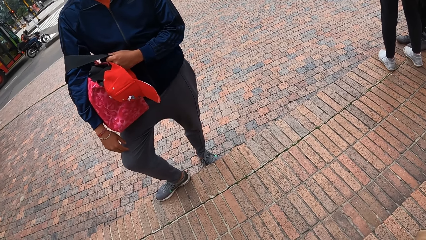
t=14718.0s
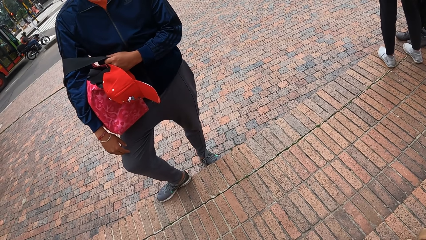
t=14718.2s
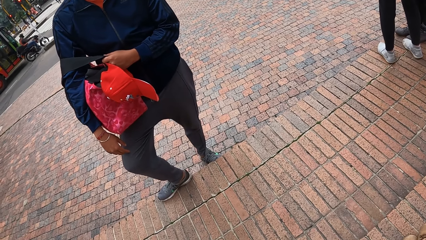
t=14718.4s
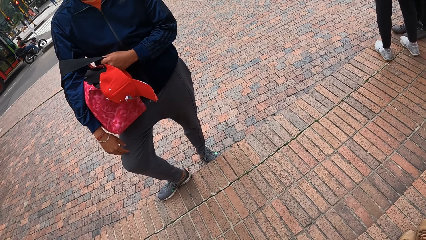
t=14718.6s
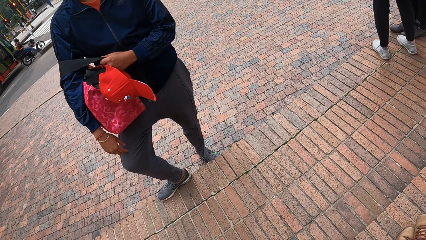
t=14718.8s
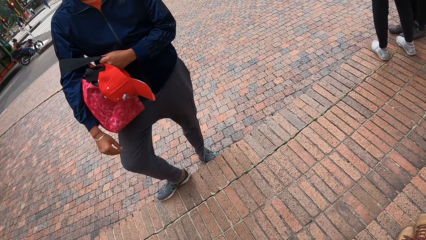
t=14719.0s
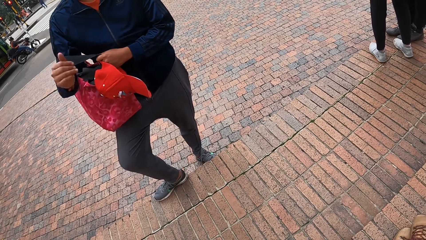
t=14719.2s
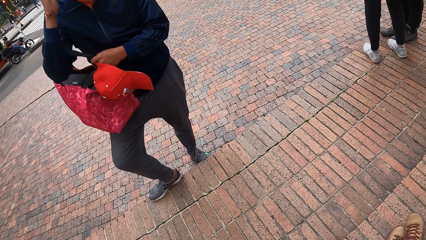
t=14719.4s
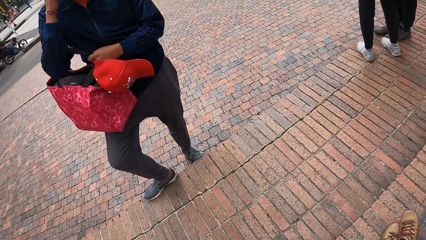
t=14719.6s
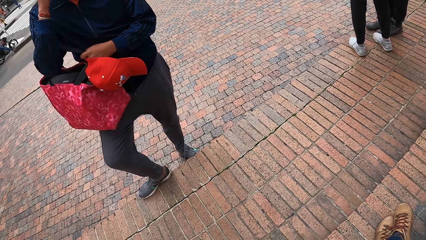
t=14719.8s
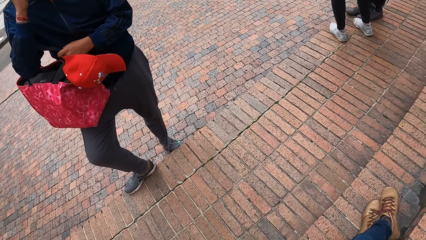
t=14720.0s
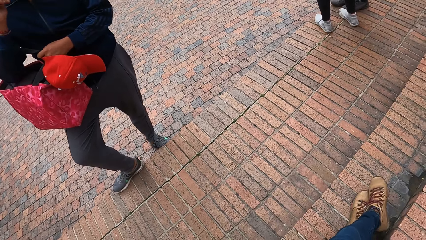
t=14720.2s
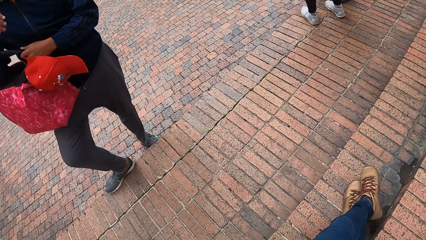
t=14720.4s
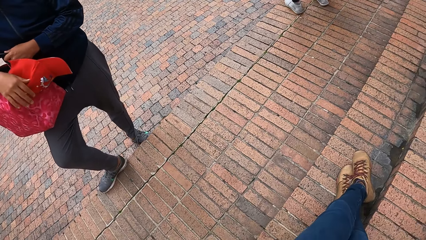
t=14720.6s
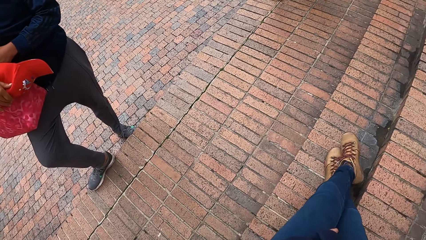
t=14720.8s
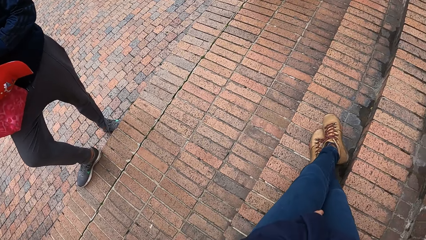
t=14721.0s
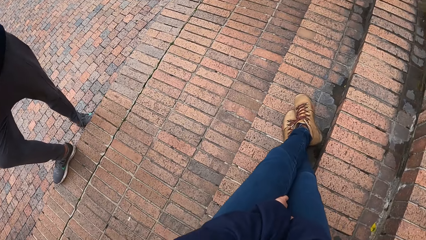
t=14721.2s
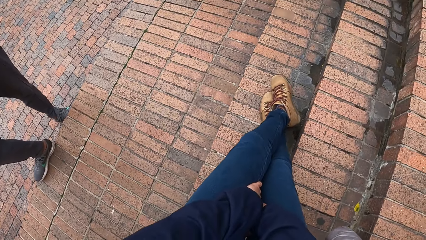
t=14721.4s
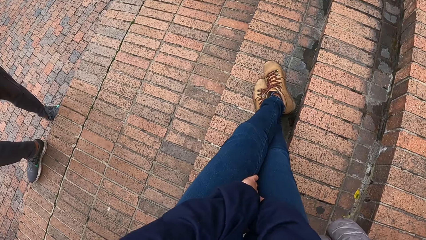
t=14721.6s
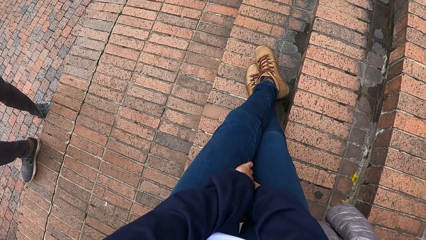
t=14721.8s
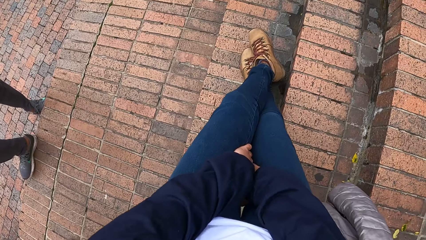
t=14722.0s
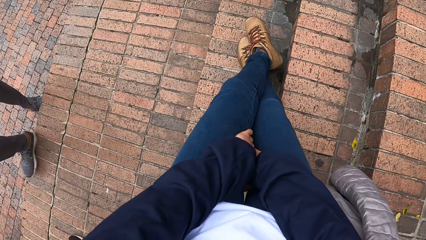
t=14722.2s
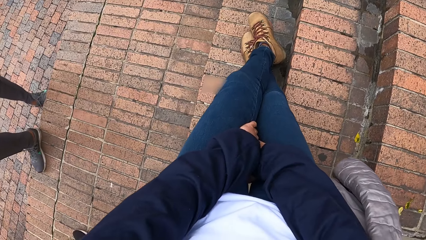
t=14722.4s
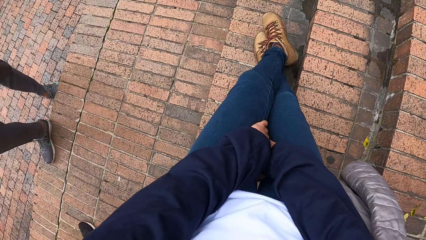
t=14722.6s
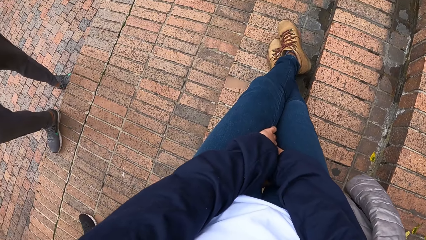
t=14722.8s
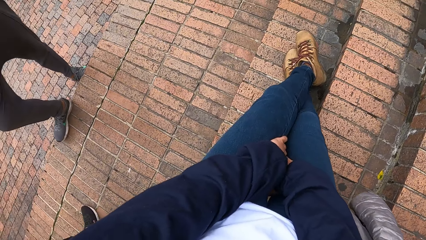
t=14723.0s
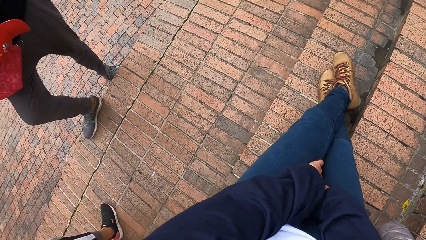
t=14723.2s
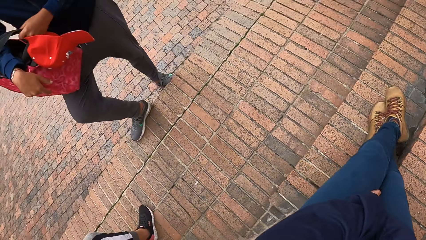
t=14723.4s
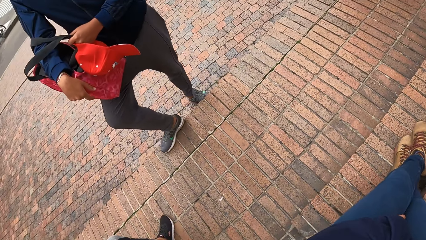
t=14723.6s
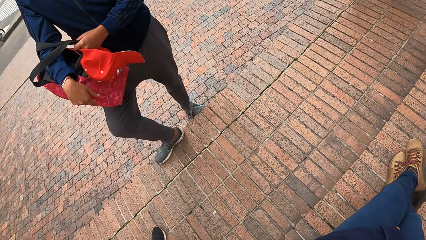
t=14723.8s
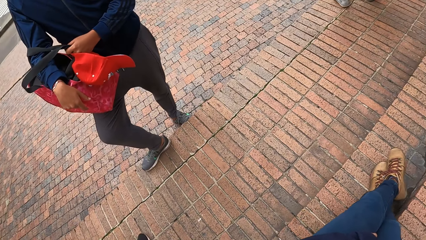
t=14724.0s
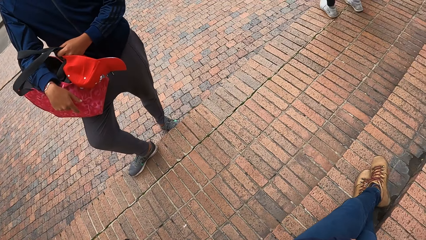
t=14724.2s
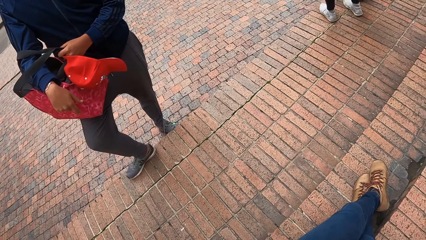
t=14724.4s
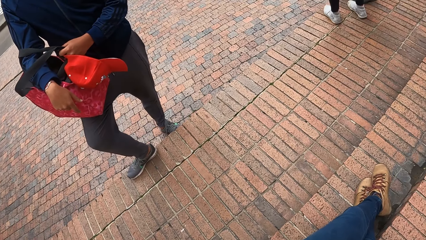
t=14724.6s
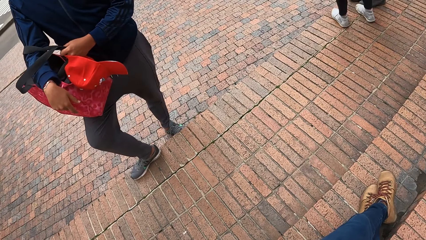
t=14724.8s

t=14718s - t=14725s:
The man scratches his face with his right hand.

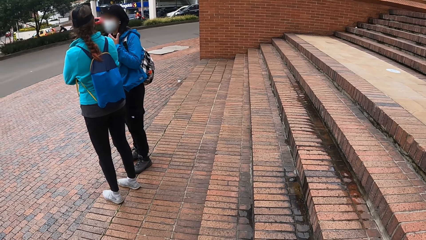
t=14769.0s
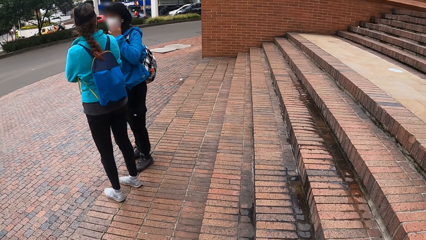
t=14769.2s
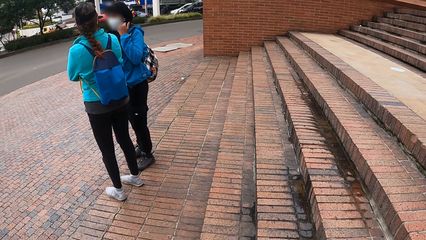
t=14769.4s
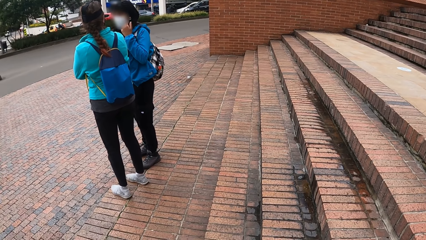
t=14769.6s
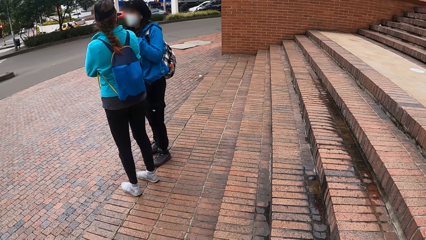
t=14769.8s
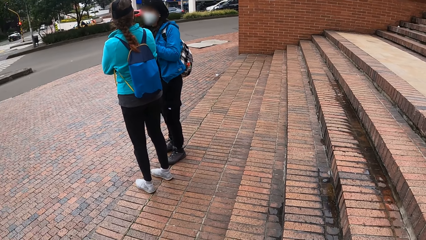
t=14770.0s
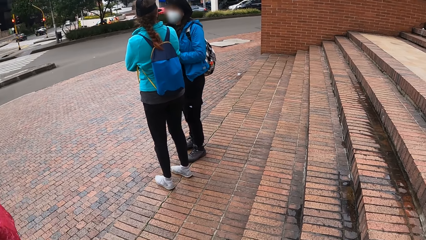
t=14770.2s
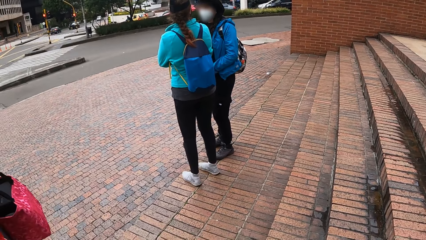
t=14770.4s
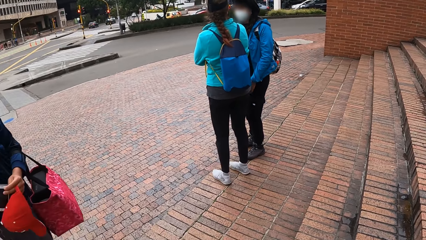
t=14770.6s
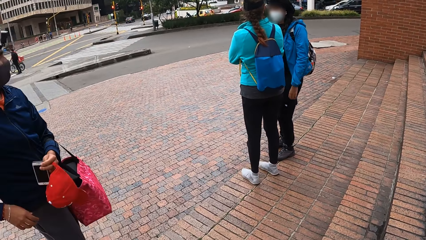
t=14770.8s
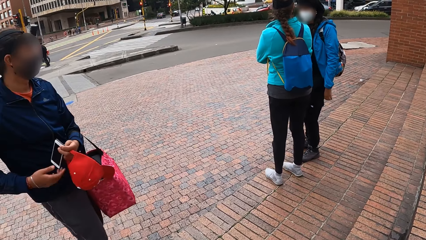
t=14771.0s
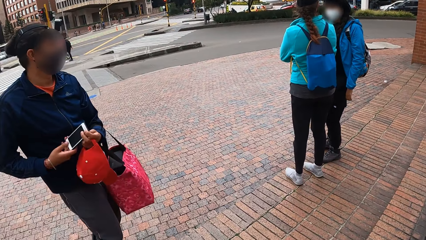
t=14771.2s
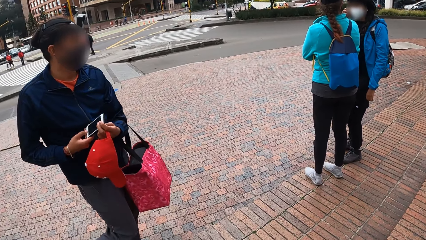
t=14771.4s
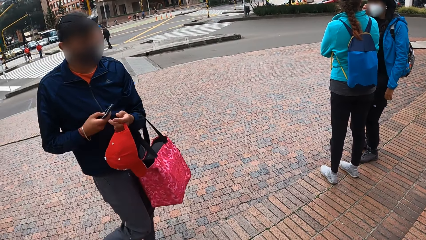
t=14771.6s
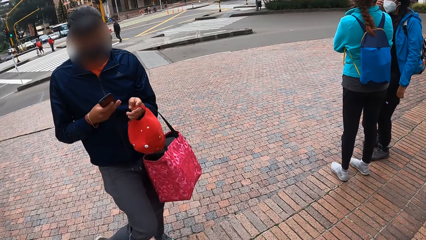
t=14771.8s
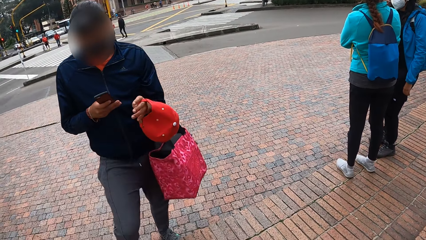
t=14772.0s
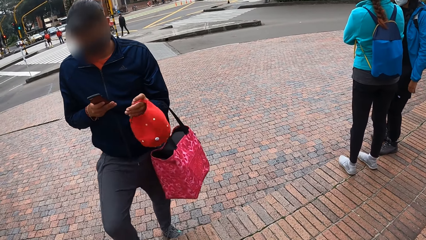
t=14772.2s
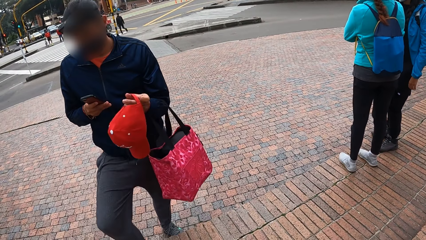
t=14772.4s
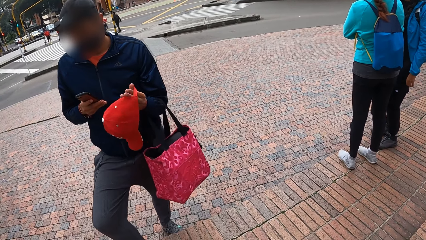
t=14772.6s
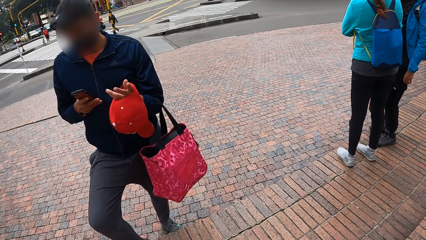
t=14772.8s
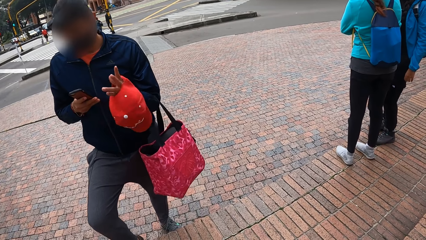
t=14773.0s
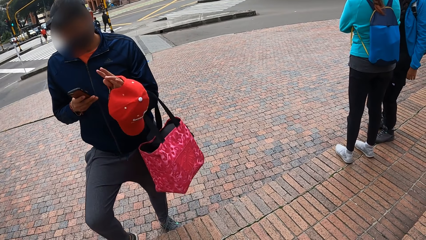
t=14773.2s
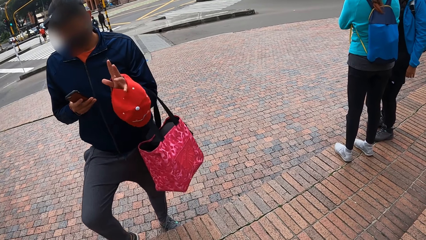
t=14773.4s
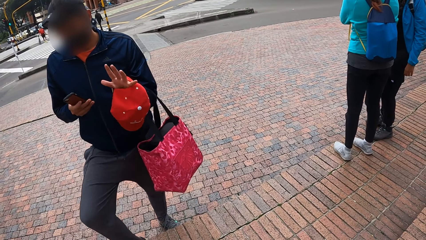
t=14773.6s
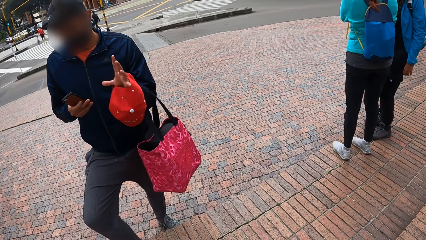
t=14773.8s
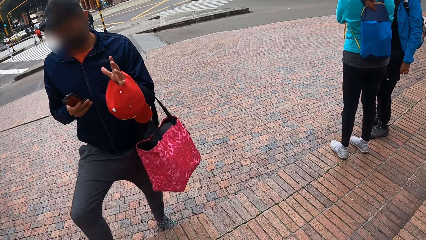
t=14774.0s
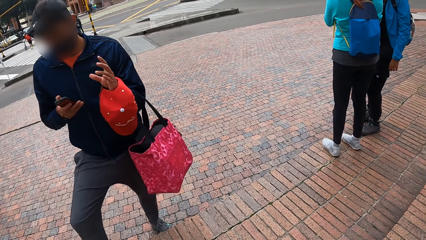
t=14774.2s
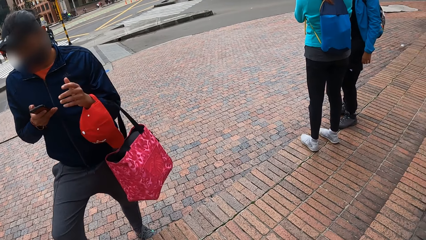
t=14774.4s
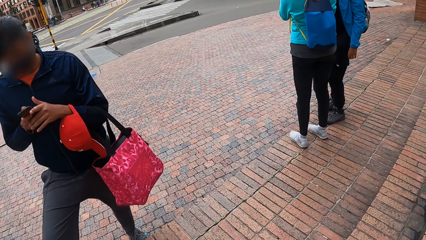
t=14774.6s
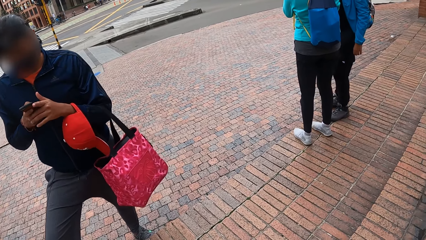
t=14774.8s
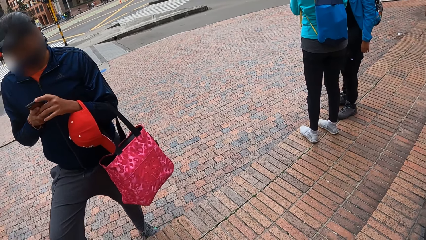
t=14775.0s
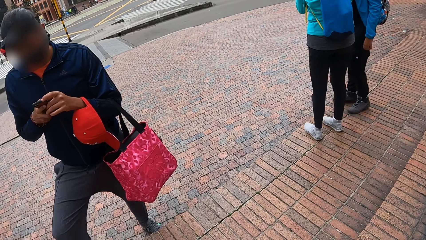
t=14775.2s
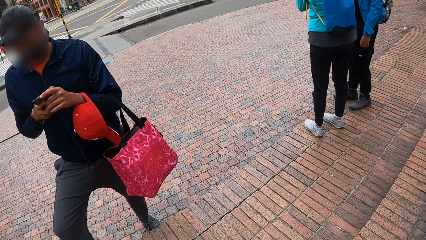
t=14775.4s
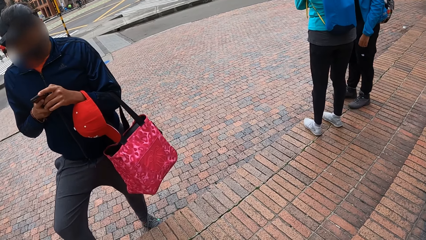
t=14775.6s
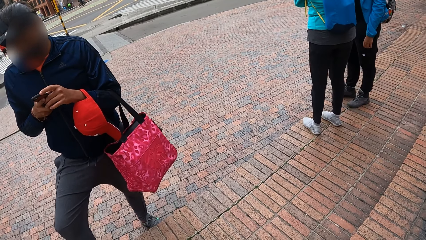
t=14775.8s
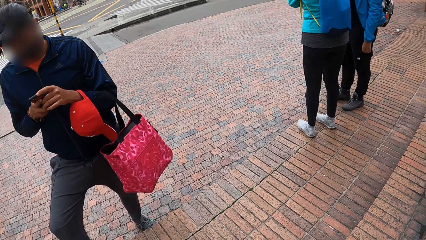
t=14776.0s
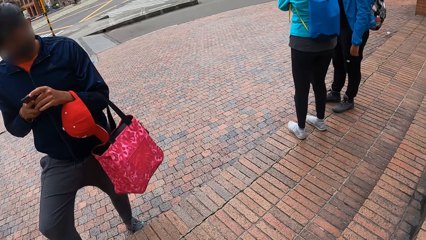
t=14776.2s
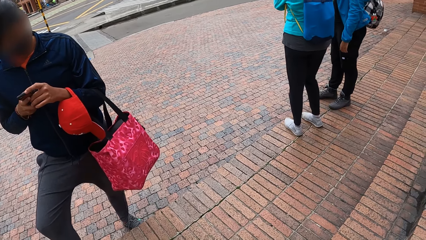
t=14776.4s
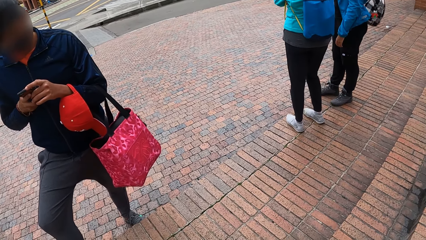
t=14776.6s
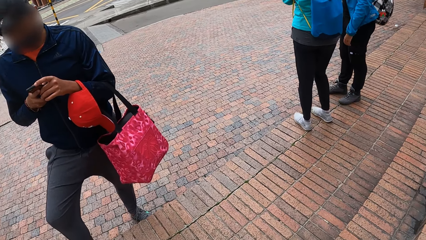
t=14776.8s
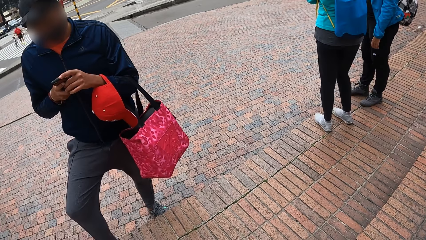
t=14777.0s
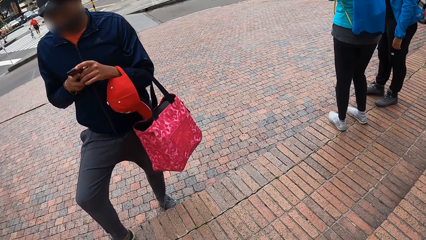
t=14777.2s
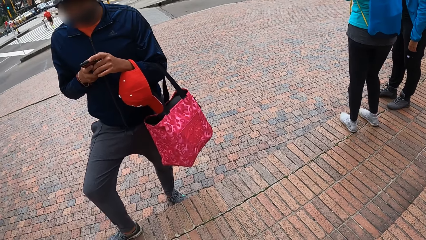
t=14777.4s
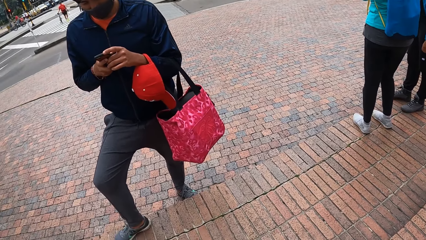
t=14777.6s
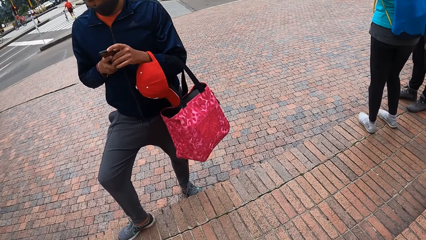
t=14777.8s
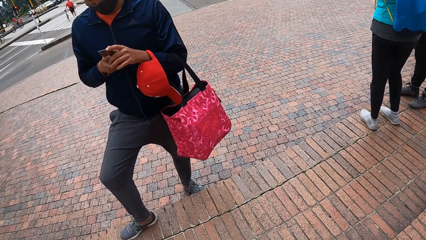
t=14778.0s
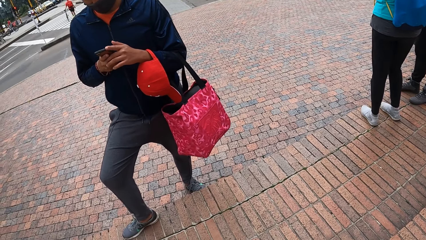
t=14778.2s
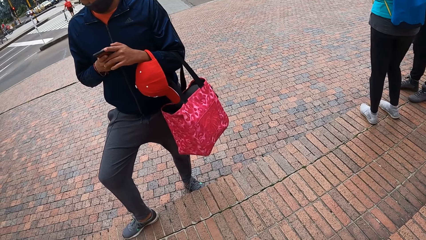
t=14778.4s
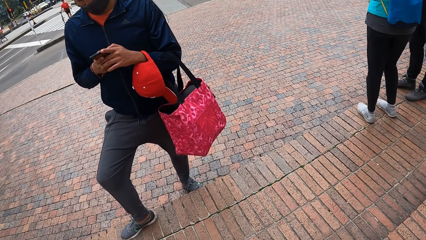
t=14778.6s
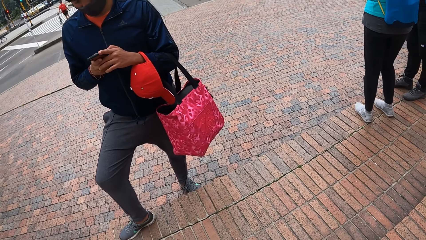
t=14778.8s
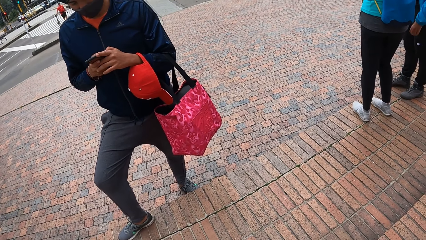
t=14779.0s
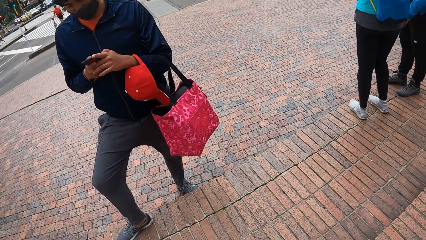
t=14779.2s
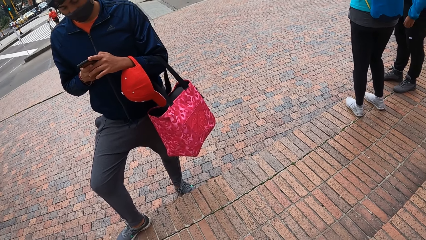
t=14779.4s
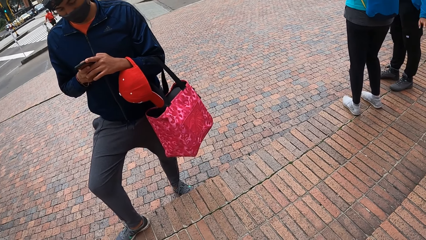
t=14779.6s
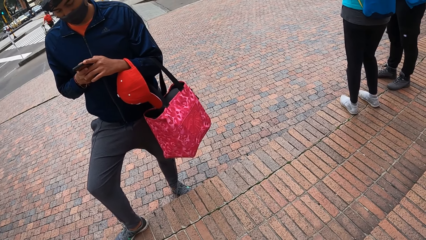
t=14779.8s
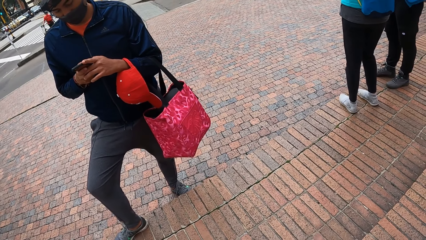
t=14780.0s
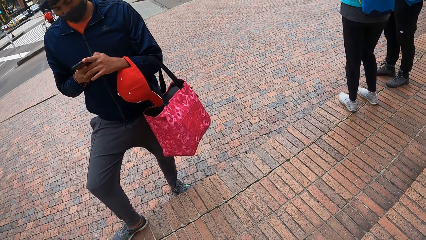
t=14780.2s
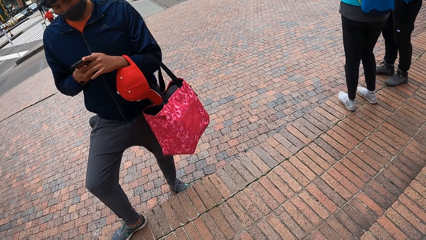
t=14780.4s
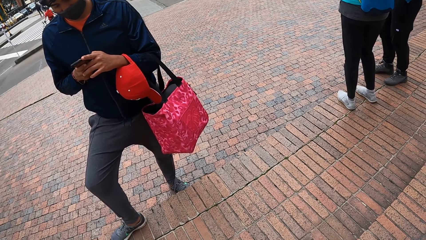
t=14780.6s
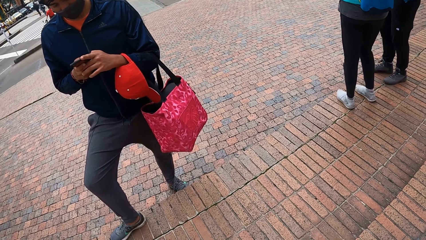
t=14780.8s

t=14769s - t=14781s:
The man holds the phone in his left hand with both hands and takes his left hand off the phone. The man operates the phone with his right hand. The man holds the phone with both hands and operates the phone with both hands.
